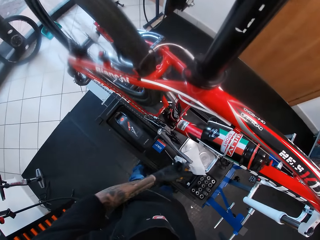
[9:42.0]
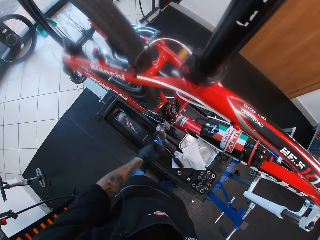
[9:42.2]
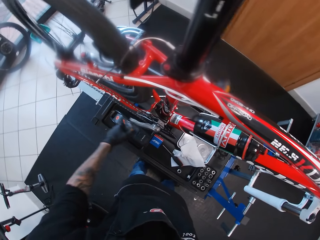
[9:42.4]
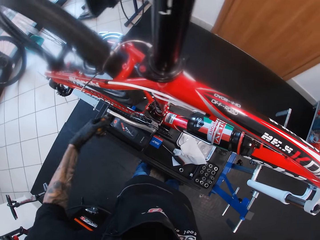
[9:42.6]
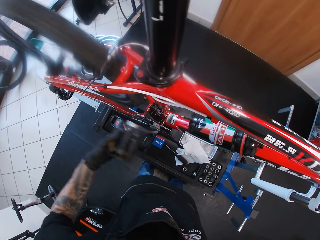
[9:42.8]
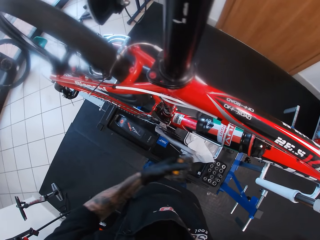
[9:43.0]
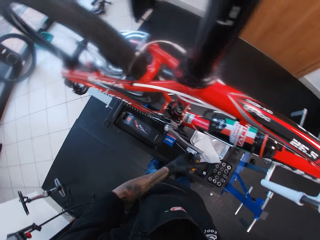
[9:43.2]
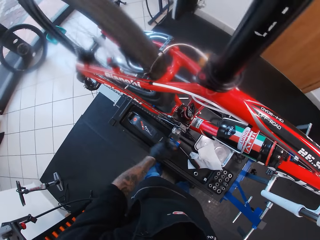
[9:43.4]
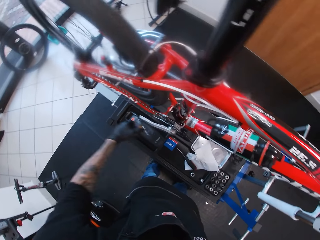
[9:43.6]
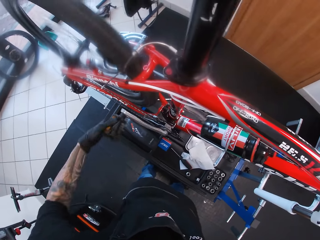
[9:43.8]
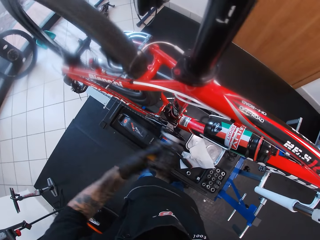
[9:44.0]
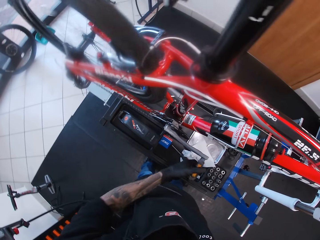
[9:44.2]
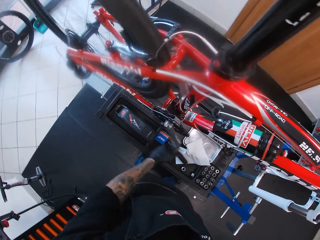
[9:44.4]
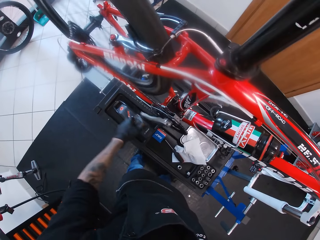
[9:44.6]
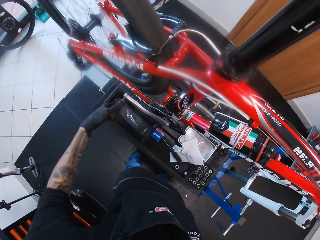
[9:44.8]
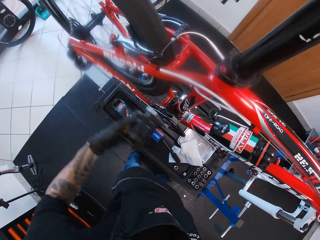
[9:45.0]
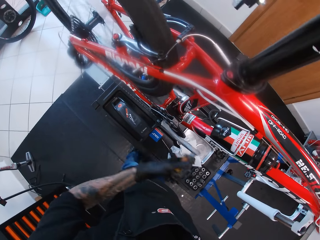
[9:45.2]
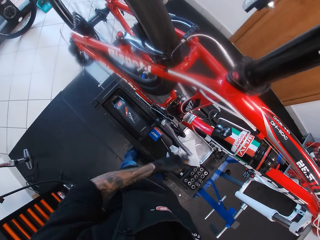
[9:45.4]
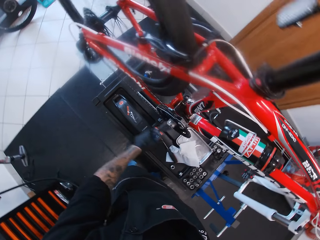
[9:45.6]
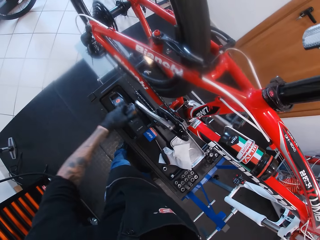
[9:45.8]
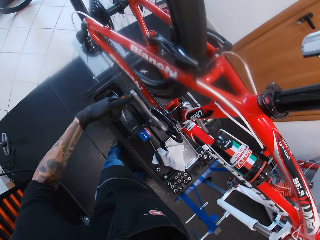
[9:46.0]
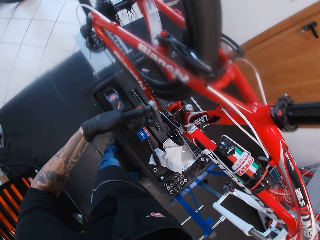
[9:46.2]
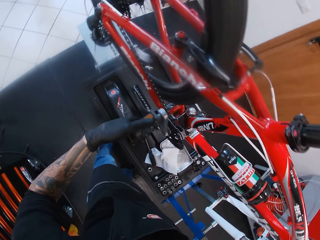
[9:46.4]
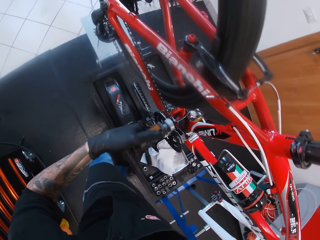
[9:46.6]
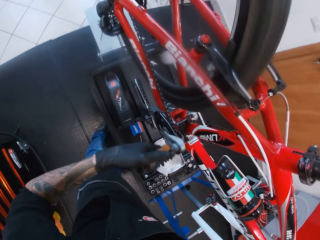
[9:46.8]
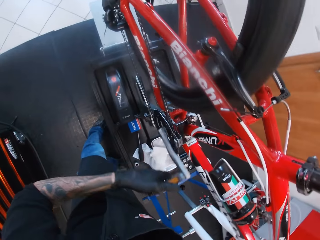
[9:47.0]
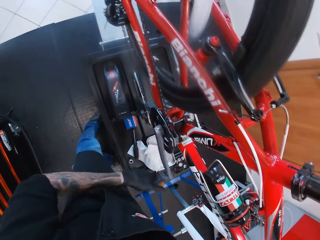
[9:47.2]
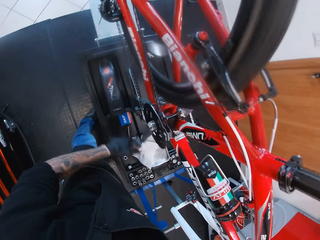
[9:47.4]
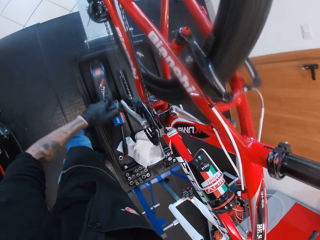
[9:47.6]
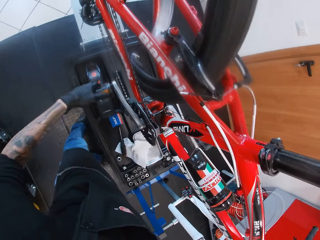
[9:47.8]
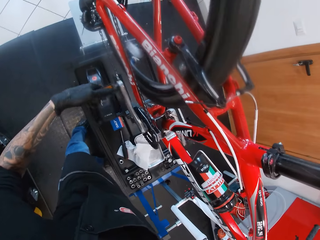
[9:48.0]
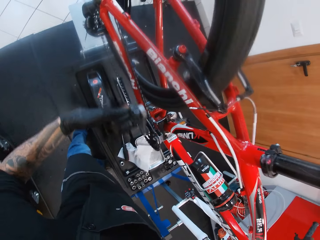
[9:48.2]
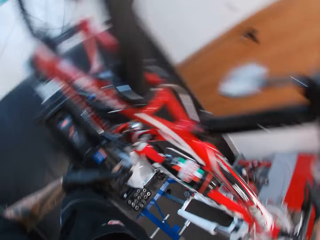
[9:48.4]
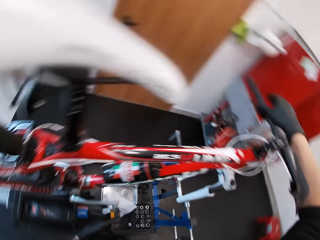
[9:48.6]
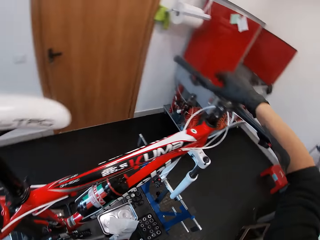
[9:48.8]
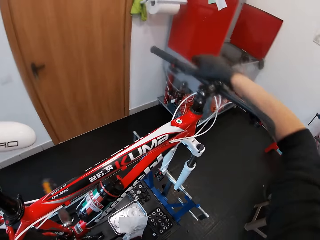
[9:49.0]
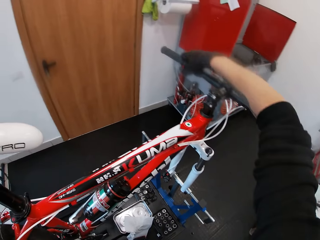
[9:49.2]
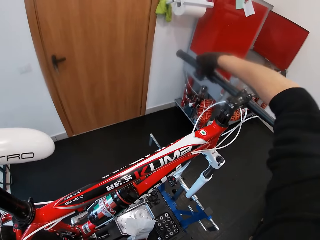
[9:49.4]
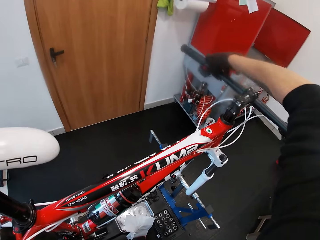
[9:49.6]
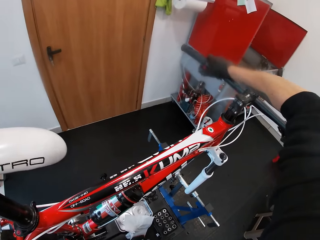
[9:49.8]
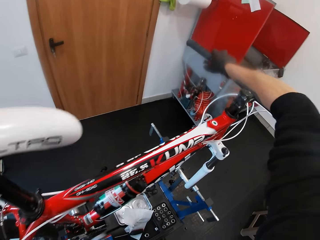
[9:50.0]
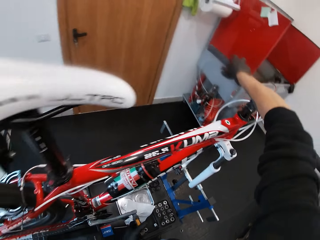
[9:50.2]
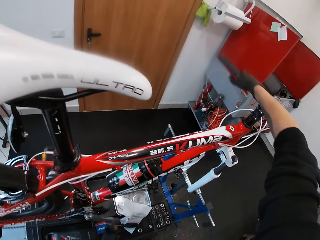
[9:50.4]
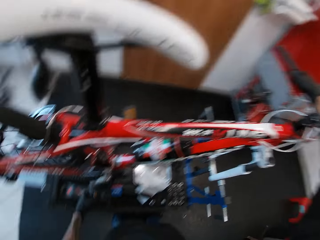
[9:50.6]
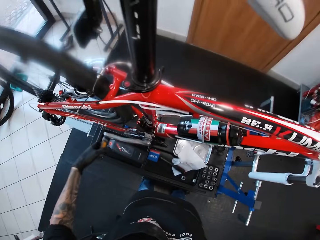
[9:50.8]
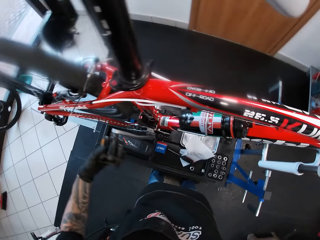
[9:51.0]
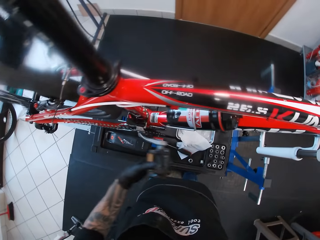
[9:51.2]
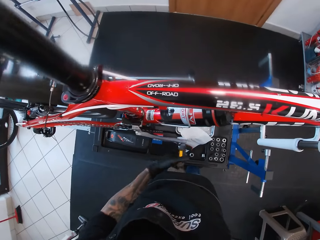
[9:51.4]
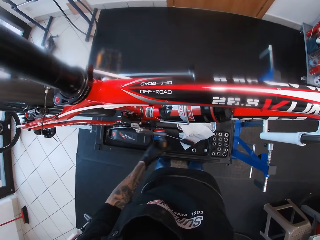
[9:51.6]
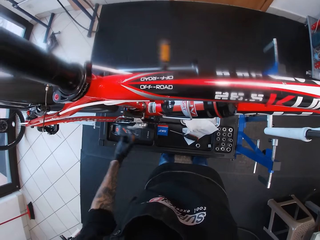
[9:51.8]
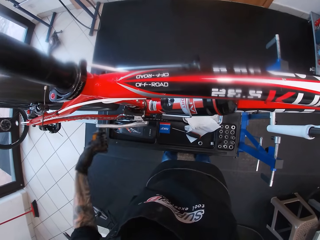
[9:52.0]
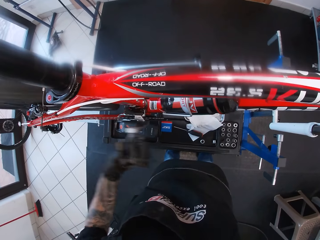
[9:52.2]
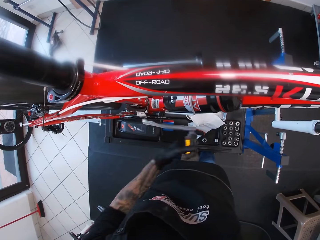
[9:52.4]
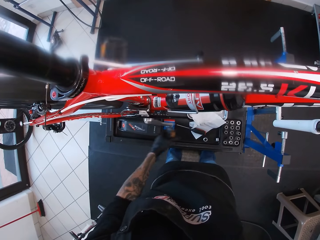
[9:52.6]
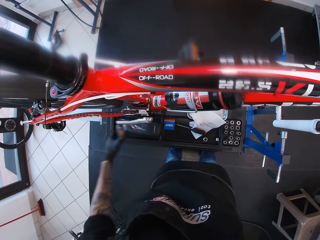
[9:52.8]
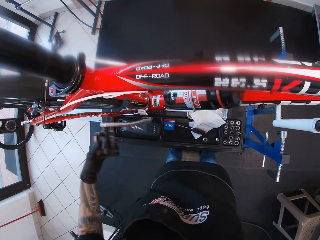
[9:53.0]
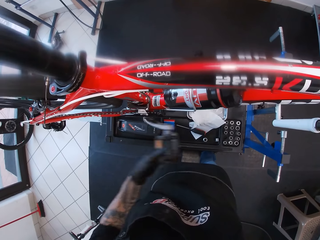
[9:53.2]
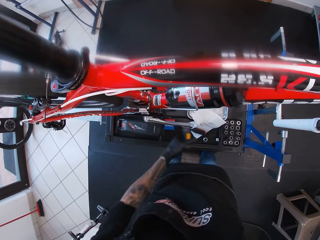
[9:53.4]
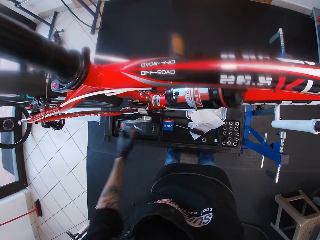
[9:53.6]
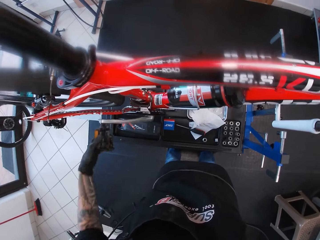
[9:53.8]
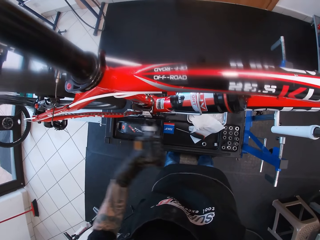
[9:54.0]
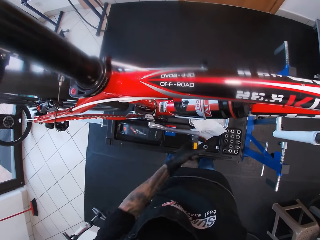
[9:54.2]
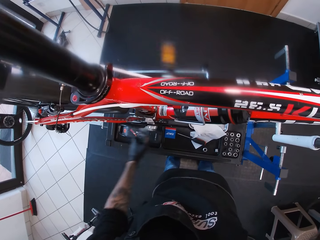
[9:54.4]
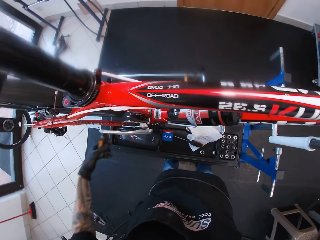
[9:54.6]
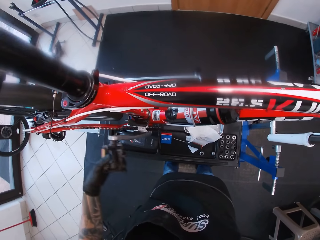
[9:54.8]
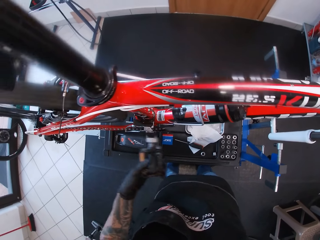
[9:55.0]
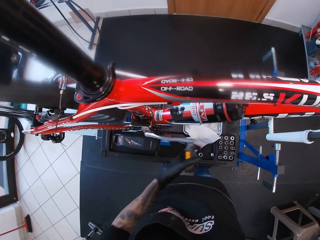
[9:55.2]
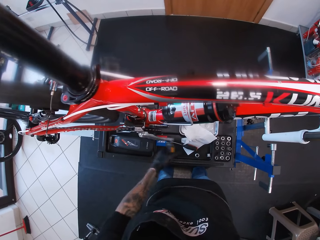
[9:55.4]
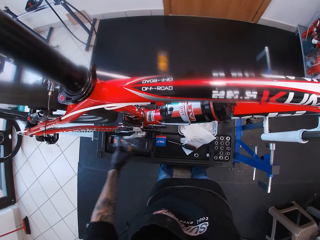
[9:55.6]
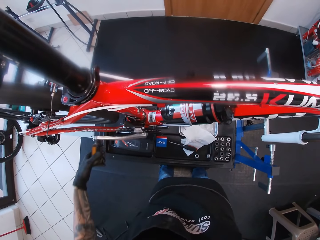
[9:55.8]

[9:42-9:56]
The camera wearer rotates the pedals of the bicycle with the left hand. He adjusts the brake handle on the bicycle. He touches a brake lever on the bicycle with his right hand. He rotates the pedals of the bicycle with the left hand.

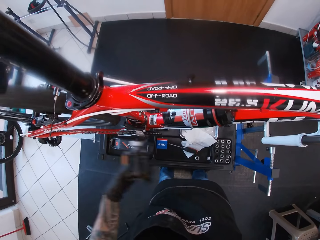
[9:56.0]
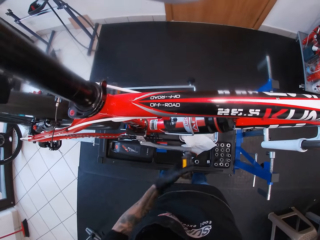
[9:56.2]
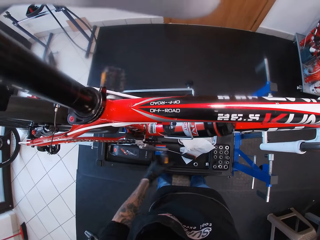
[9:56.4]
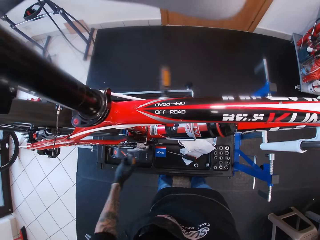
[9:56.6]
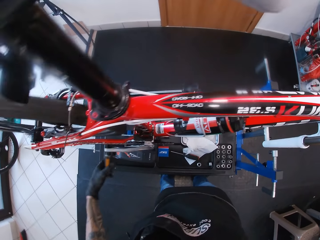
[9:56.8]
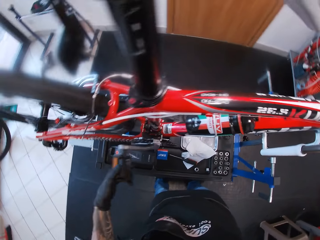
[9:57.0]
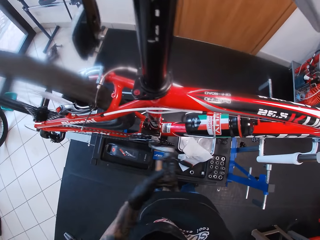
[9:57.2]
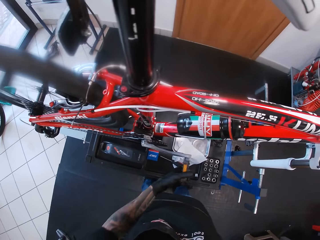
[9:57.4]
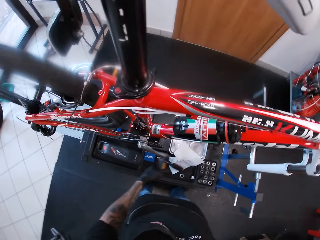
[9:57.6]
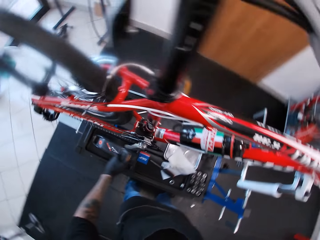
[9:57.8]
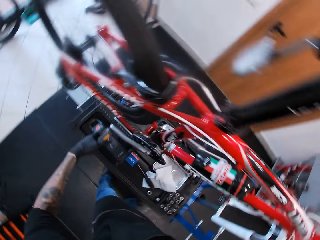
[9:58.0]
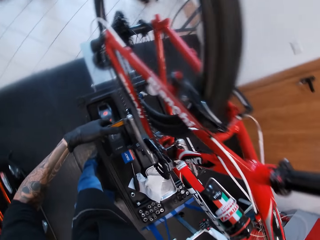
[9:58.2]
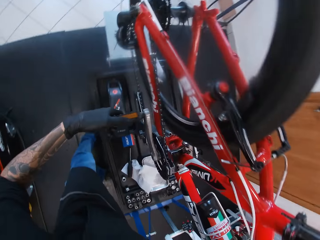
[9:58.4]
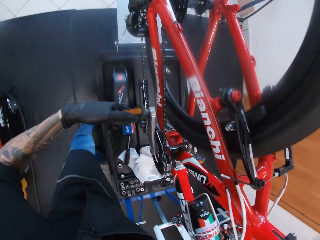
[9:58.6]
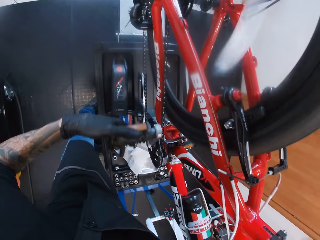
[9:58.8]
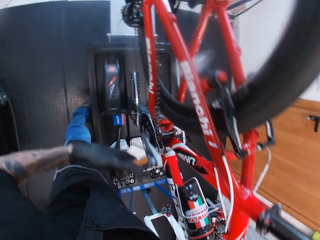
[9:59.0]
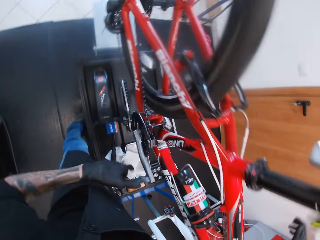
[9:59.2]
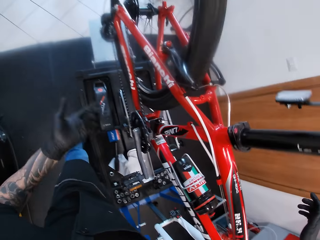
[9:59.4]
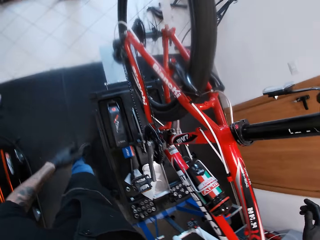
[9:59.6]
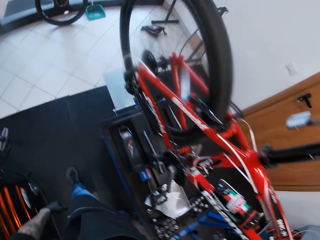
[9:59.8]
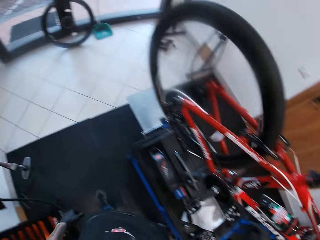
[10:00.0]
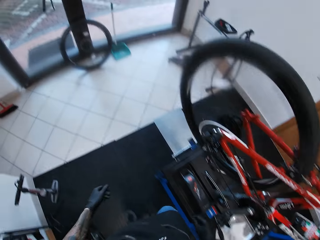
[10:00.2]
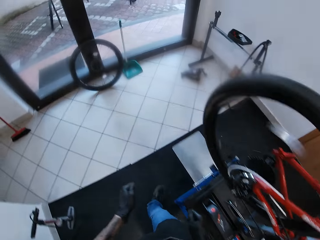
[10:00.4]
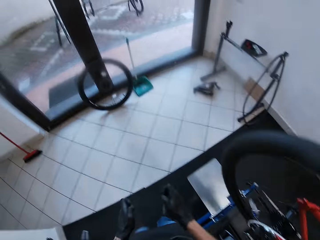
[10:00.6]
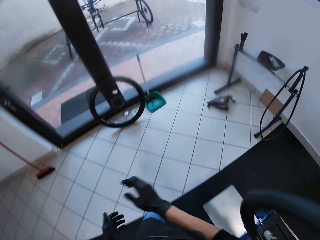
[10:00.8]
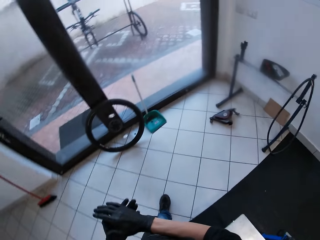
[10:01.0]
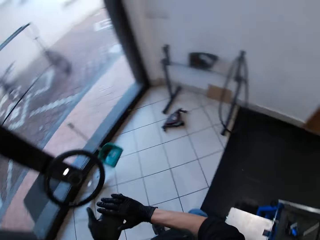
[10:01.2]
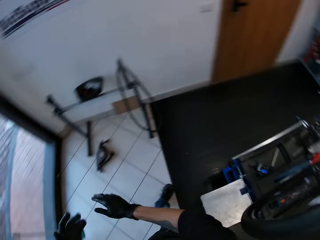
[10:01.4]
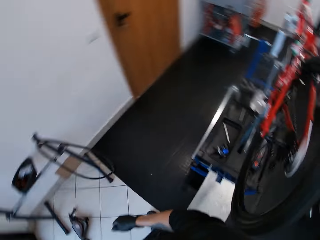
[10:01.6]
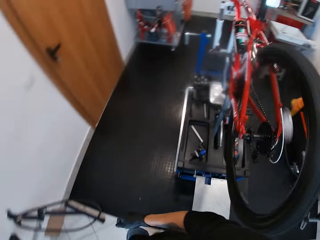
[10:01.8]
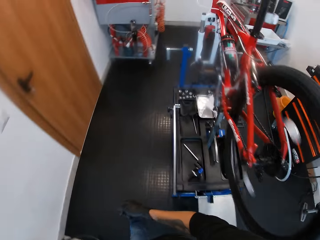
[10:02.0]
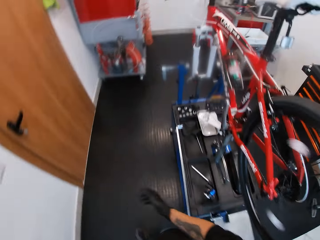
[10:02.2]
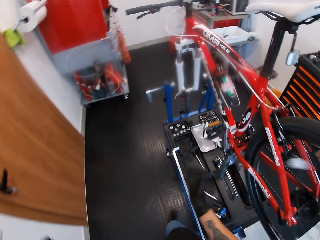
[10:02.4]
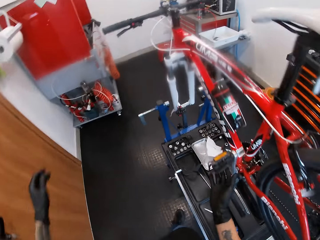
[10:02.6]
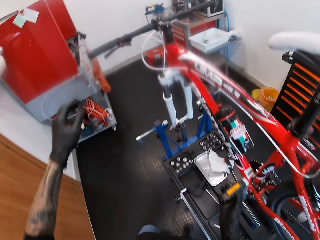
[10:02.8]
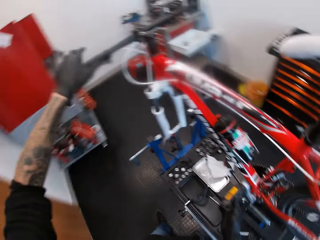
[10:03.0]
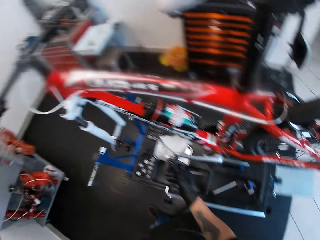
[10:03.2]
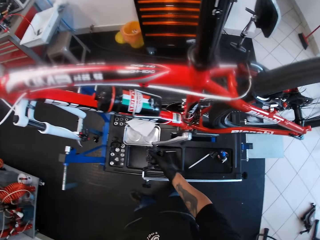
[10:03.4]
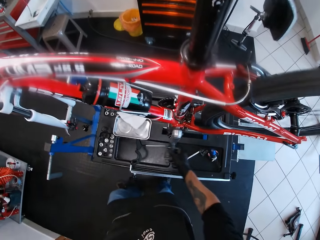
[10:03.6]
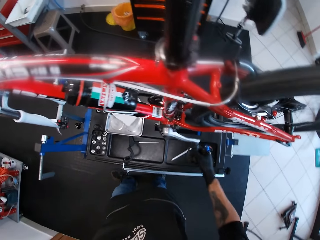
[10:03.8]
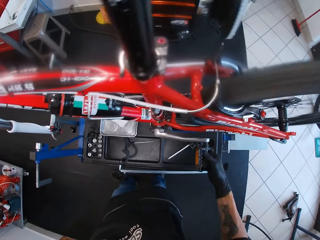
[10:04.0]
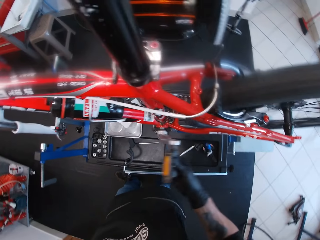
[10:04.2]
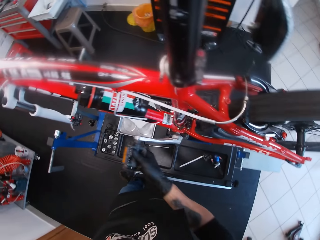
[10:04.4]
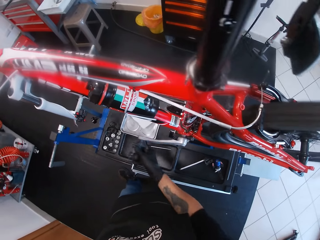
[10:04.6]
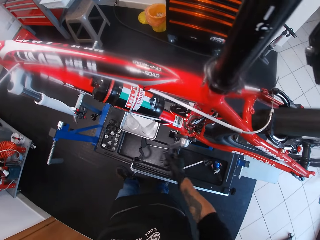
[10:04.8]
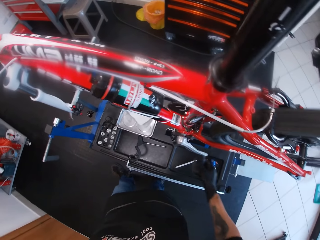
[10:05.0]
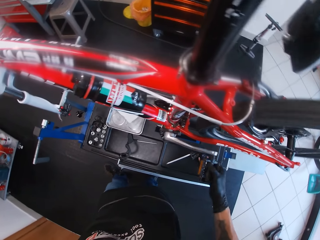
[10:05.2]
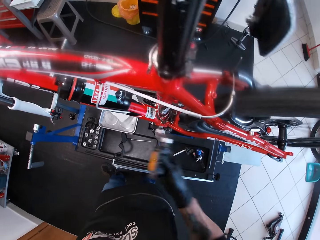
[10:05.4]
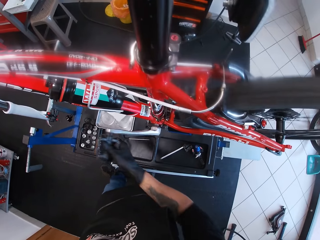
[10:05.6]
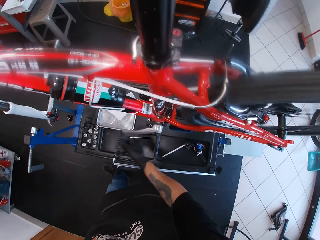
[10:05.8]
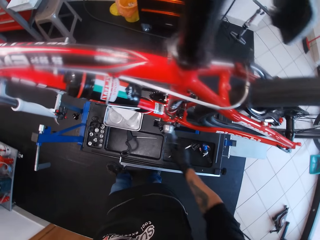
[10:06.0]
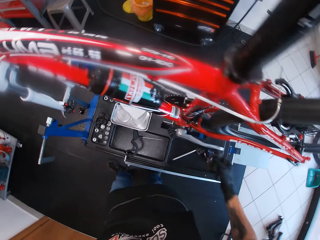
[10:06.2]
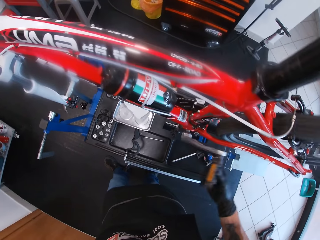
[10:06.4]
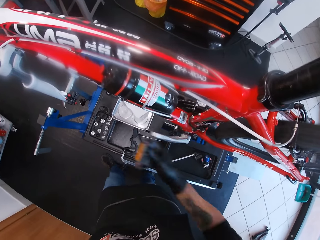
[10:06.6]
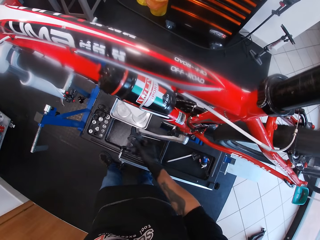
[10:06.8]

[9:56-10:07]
The camera wearer walks around the bicycle in a garage. He rubs hands. He walks in the garage. He turns the crank arm on the bicycle with his right hand and touches the brake lever on the bicycle with his left hand. He holds the brake handle on the bicycle.
